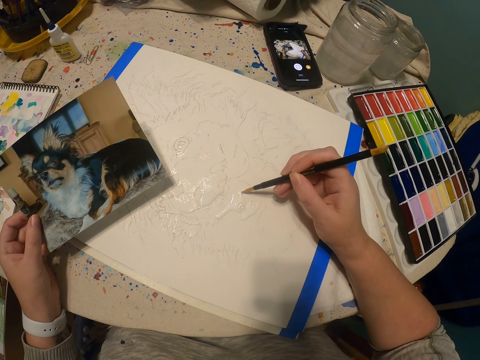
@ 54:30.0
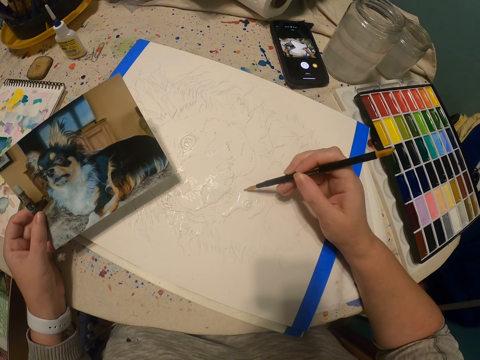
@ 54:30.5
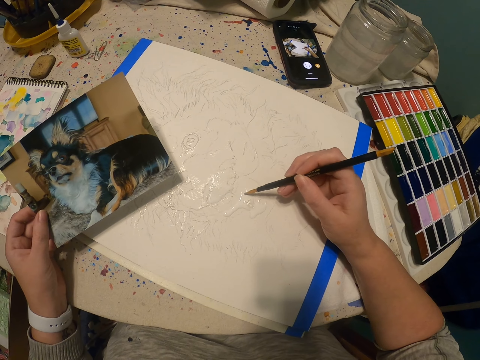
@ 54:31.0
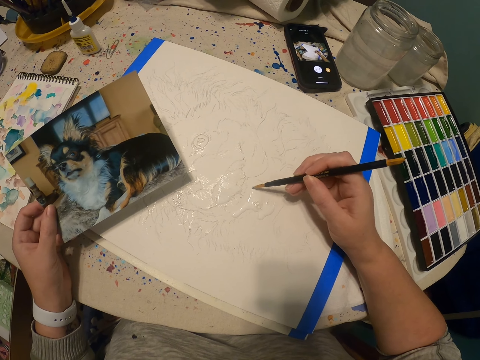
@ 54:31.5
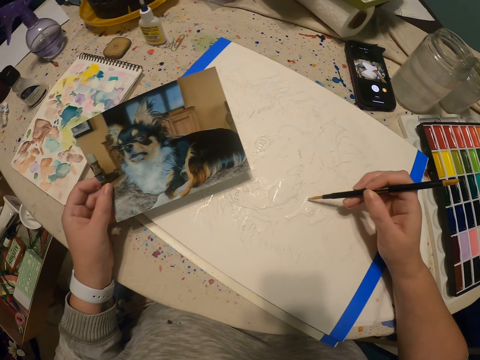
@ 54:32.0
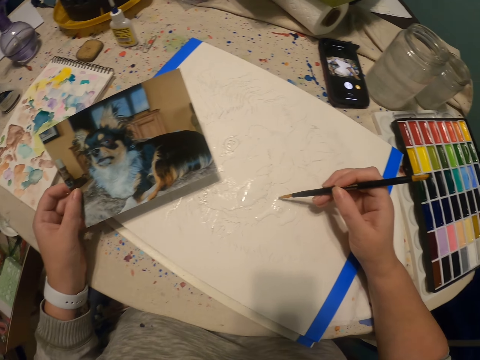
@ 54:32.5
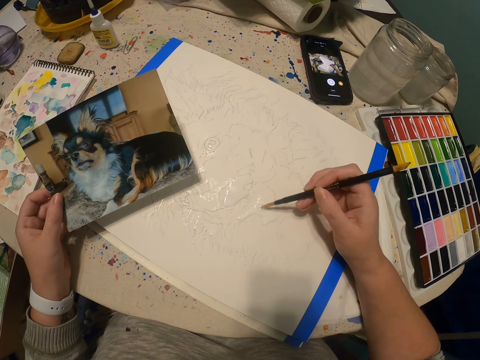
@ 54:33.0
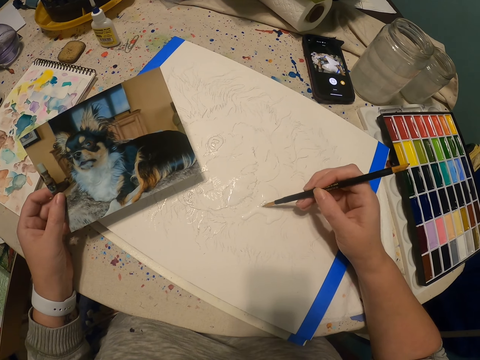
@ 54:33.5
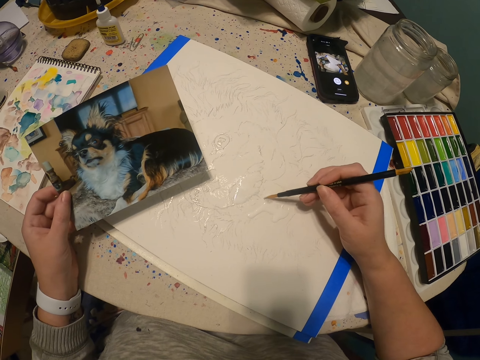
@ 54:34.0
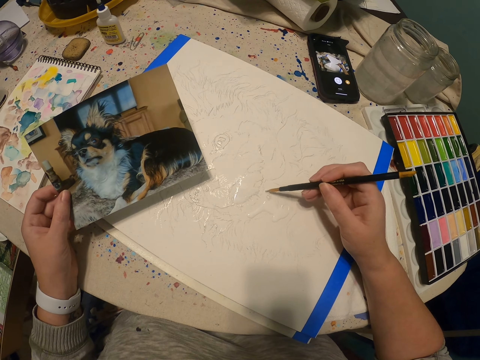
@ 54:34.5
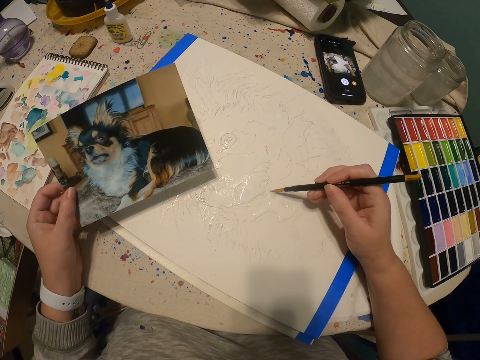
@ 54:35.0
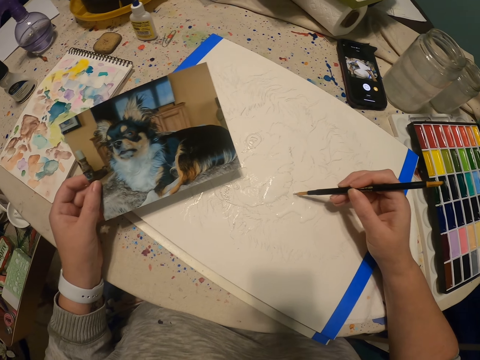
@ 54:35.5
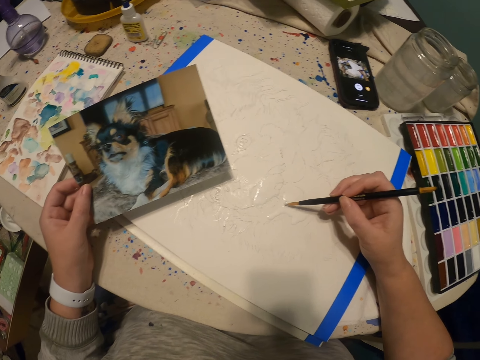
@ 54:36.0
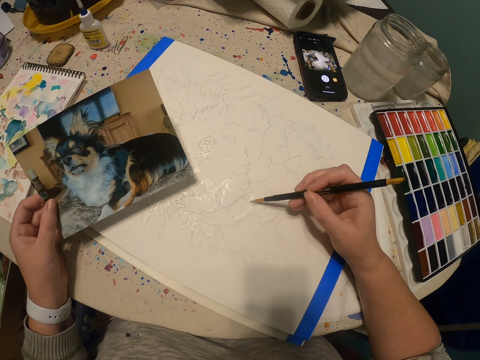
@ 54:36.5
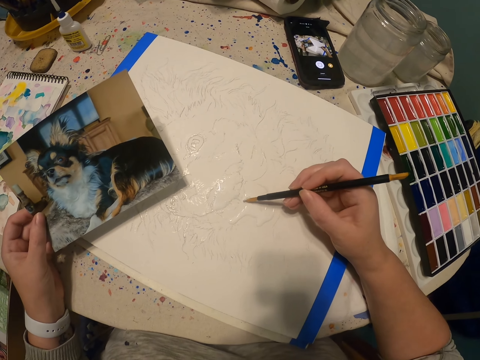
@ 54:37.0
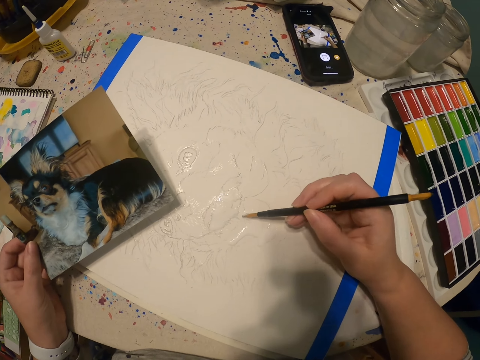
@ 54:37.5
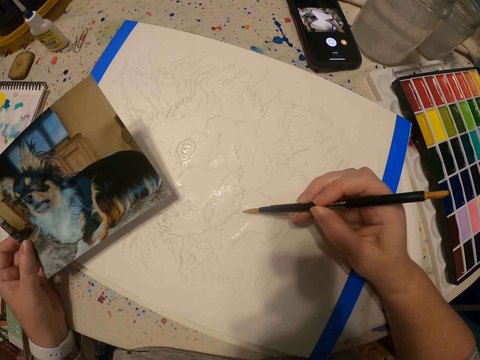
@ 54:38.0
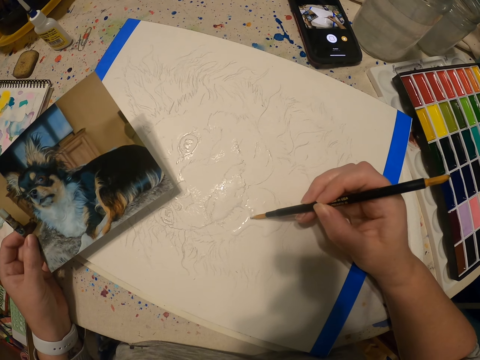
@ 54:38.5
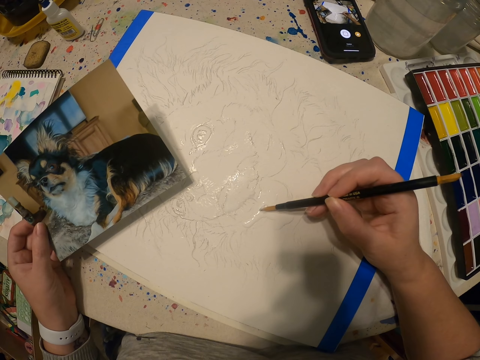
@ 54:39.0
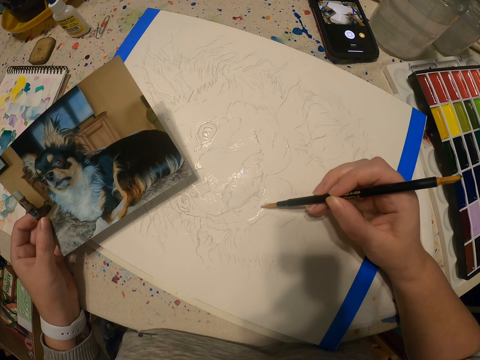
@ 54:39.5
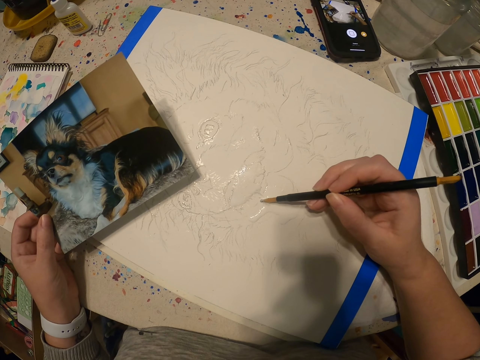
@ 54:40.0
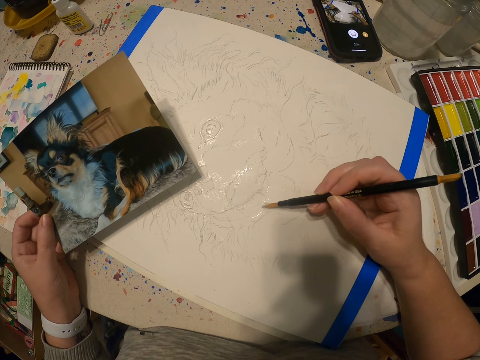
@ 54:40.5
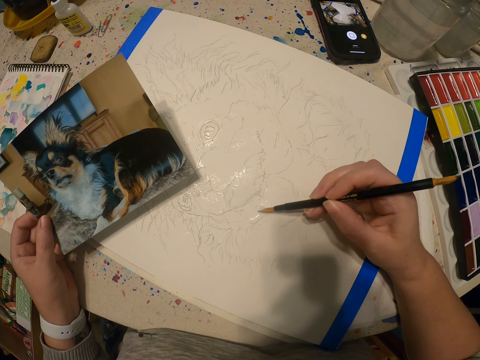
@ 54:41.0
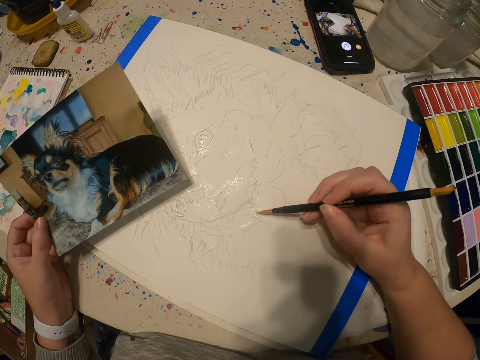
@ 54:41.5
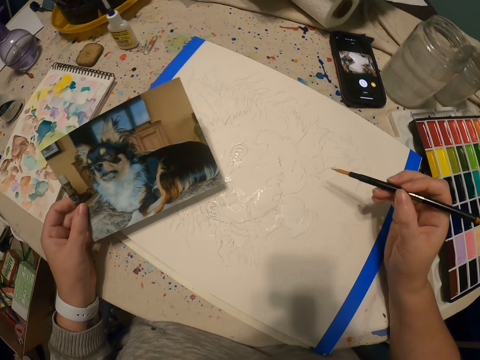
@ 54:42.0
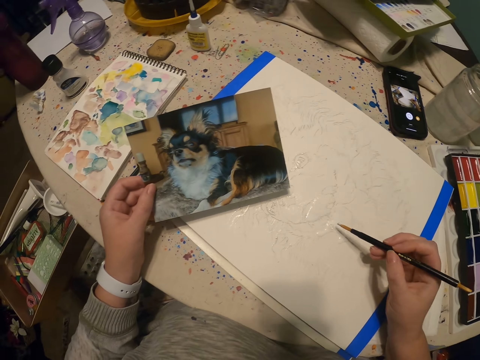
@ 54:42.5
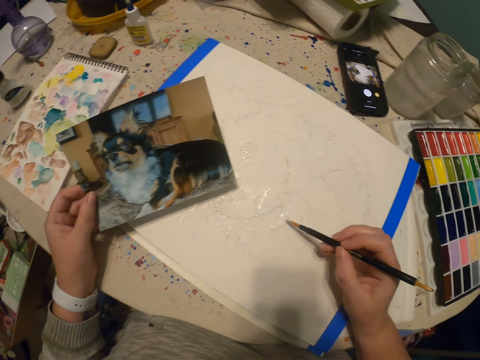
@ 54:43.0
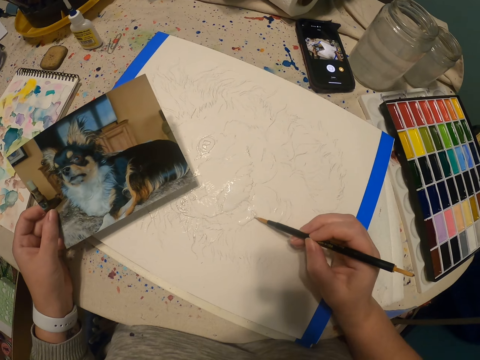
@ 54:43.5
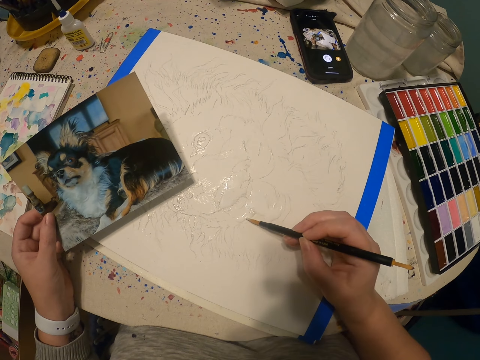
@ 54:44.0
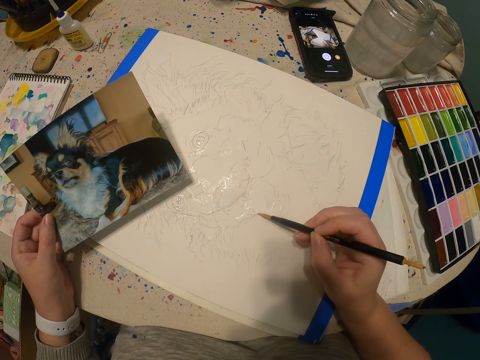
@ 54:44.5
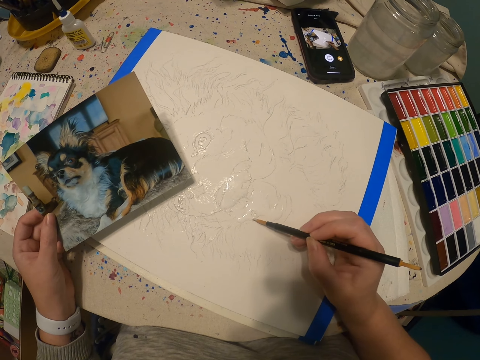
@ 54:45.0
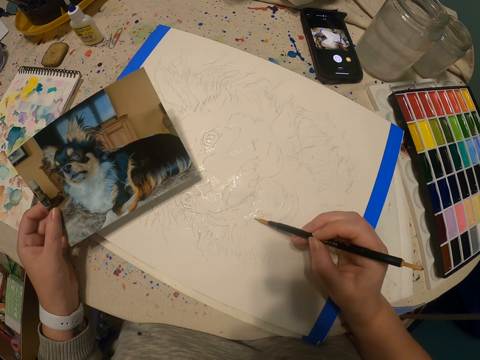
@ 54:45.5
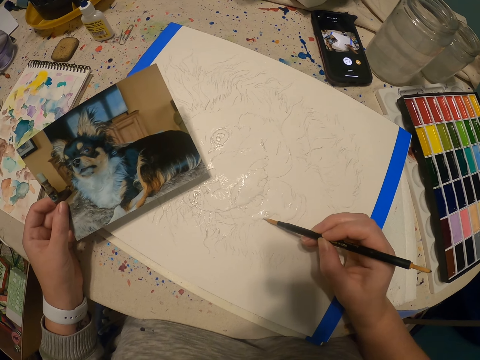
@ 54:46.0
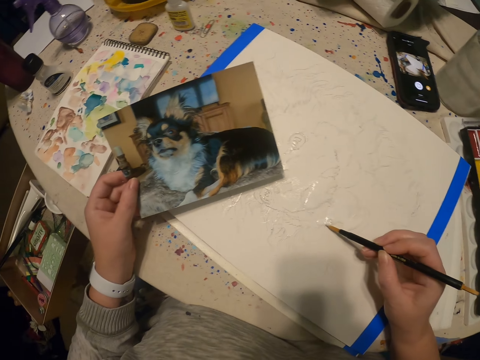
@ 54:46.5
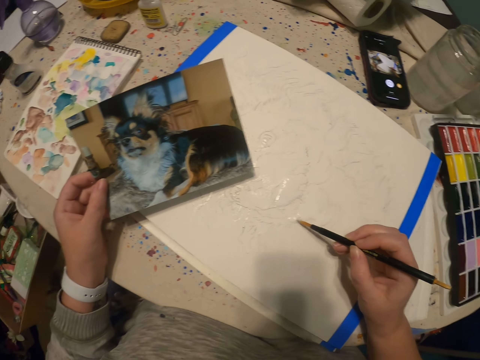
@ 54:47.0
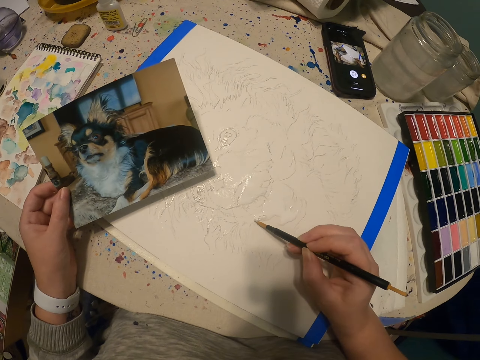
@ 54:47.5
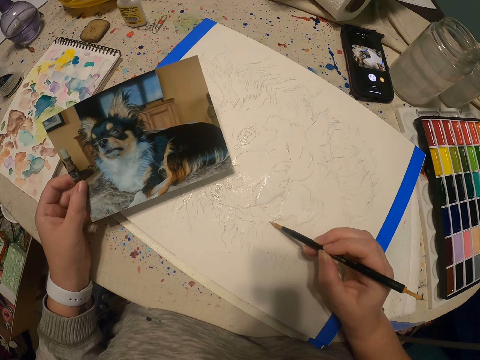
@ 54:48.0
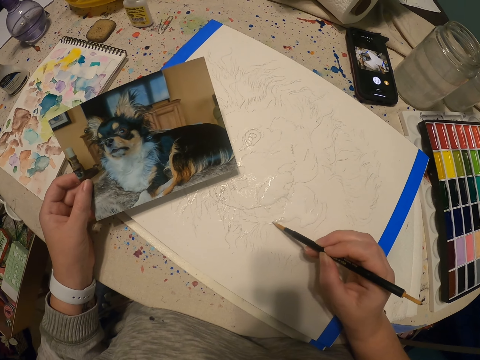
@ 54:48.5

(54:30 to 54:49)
The camera wearer views the picture. They paint using the paintbrush.

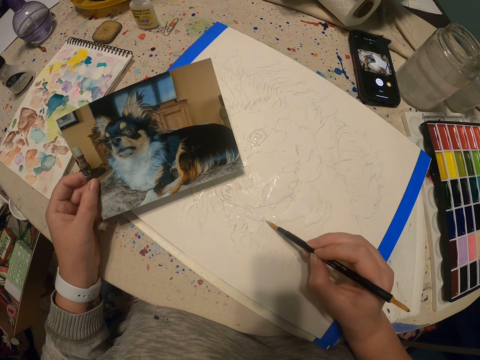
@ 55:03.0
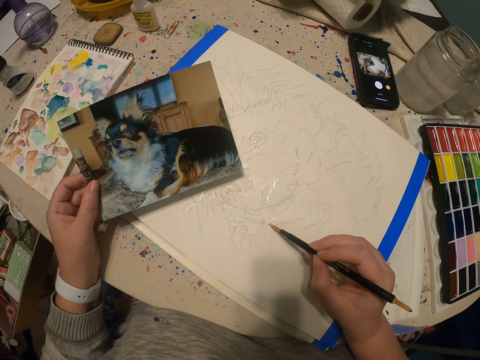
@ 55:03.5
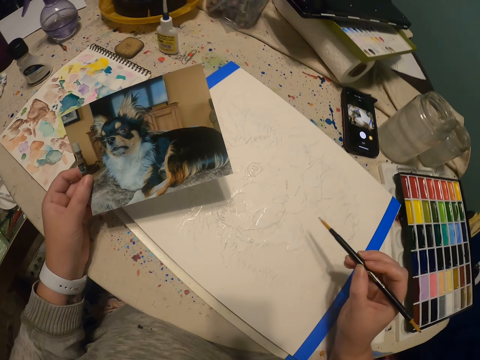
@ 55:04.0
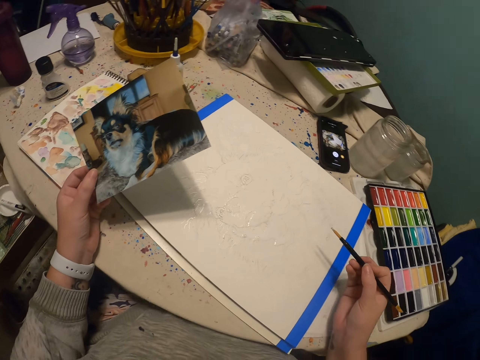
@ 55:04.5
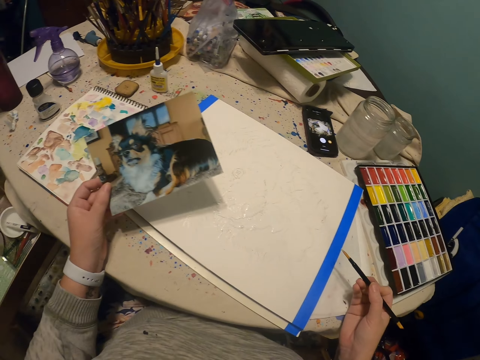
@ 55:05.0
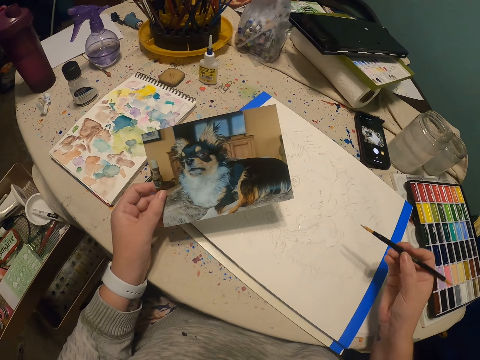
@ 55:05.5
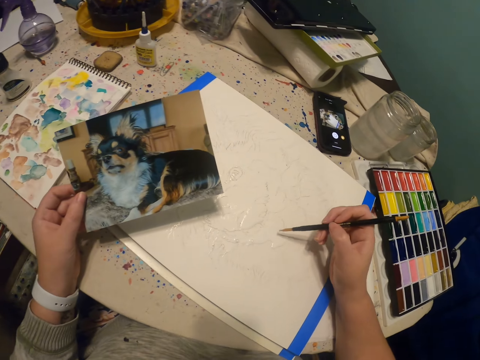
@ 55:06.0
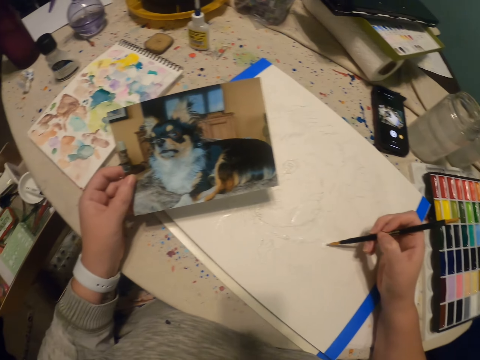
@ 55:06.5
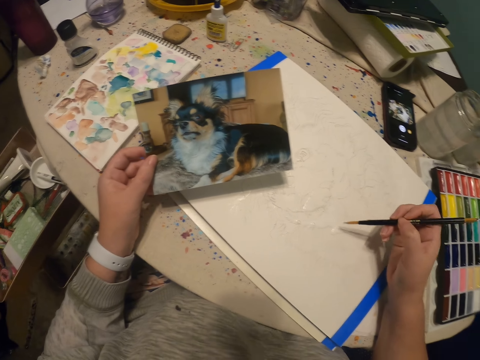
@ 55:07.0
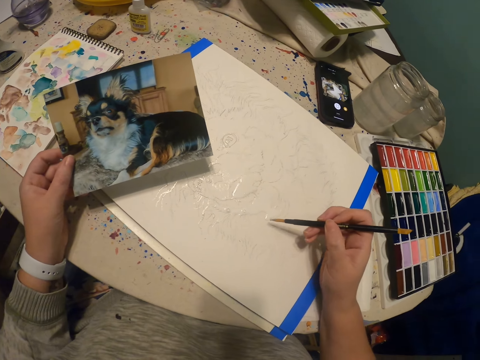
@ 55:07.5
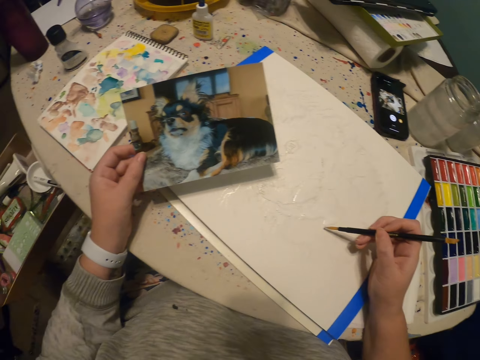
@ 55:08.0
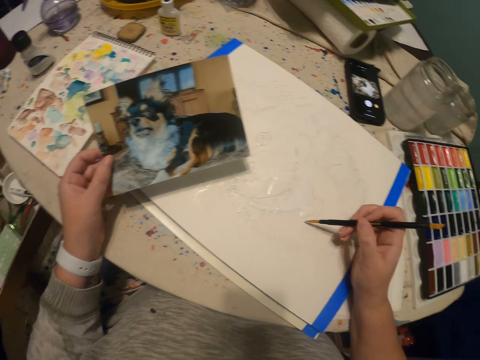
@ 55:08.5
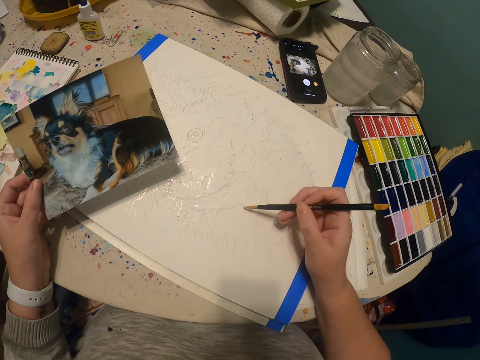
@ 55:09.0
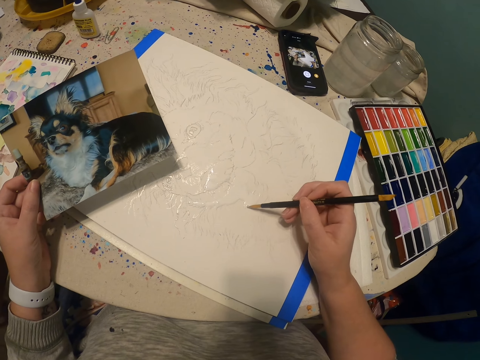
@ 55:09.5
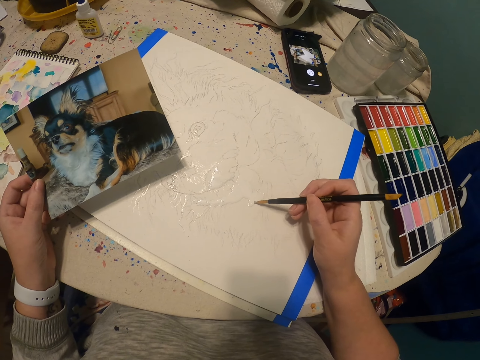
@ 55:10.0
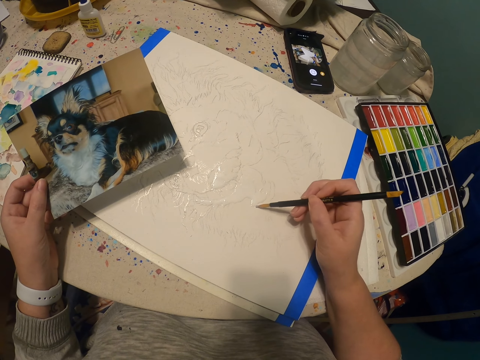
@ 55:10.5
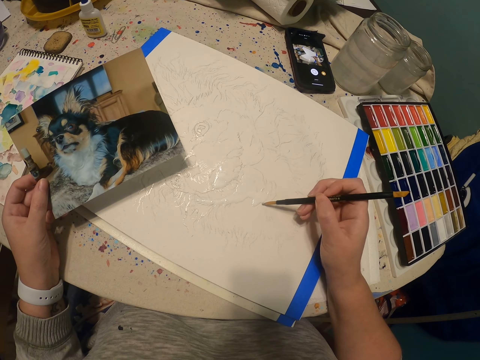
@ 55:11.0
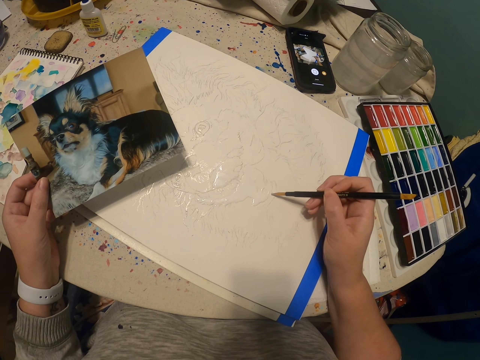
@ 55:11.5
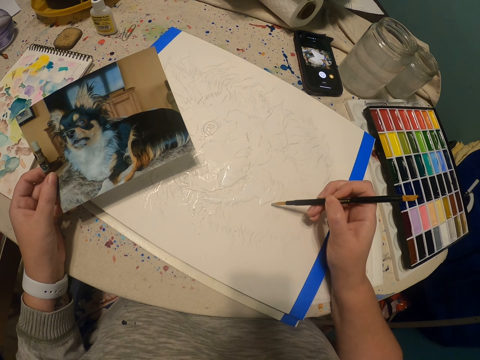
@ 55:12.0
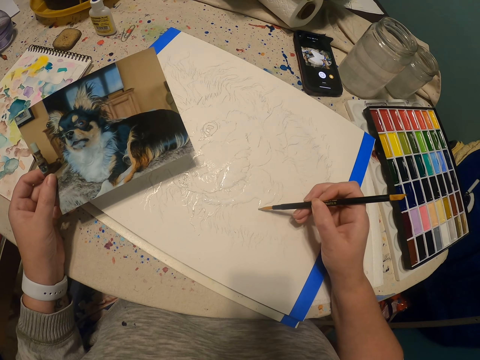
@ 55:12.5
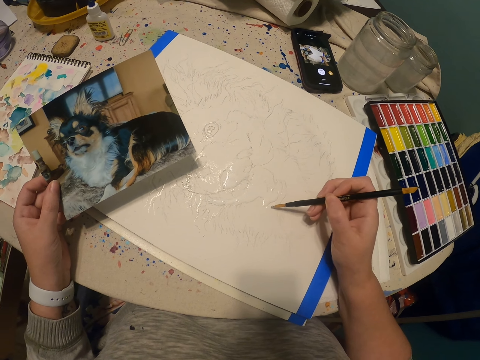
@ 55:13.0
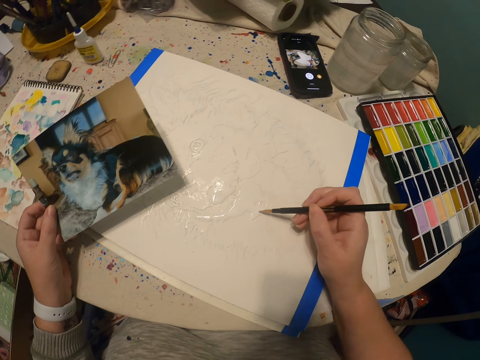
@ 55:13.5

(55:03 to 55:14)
The camera wearer views the picture. They paint using the paintbrush. They view the picture. They paint using the paintbrush.
